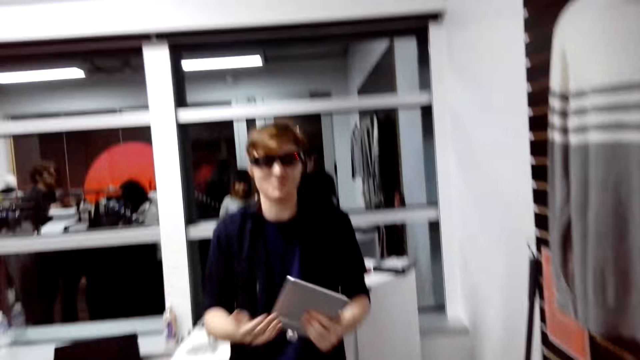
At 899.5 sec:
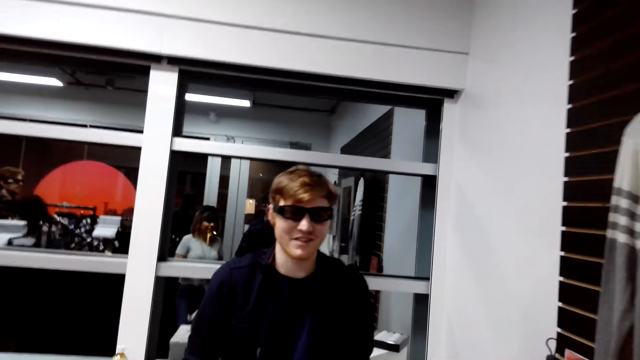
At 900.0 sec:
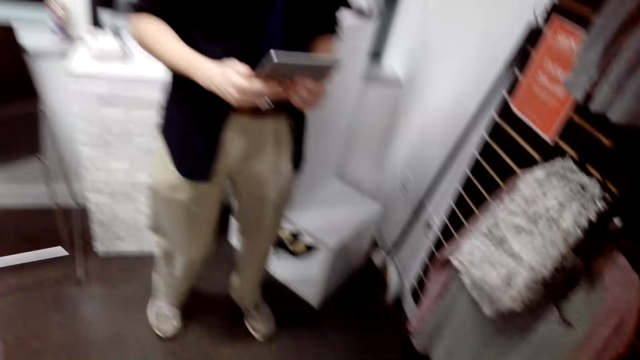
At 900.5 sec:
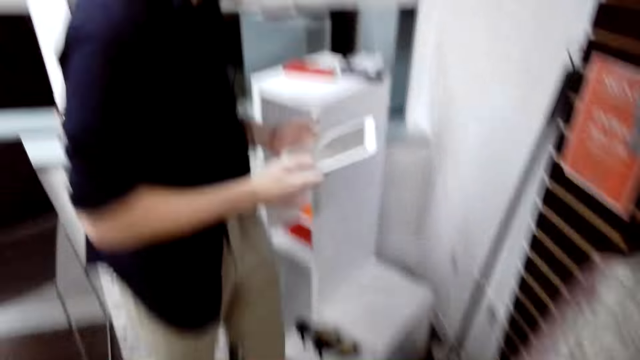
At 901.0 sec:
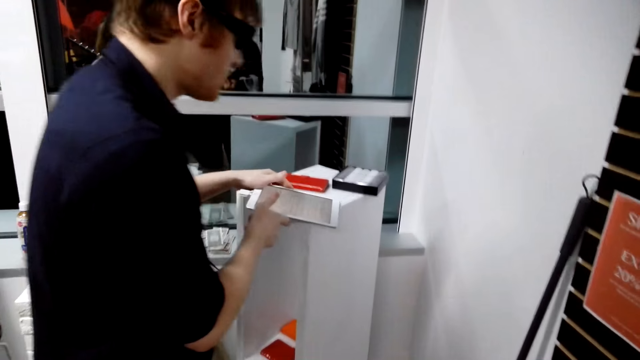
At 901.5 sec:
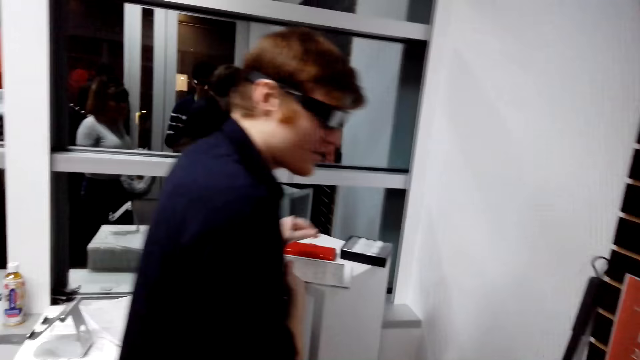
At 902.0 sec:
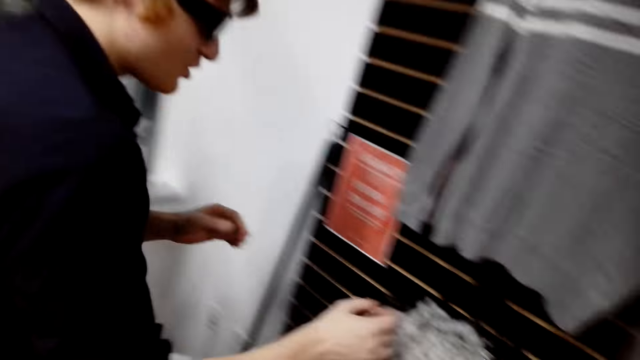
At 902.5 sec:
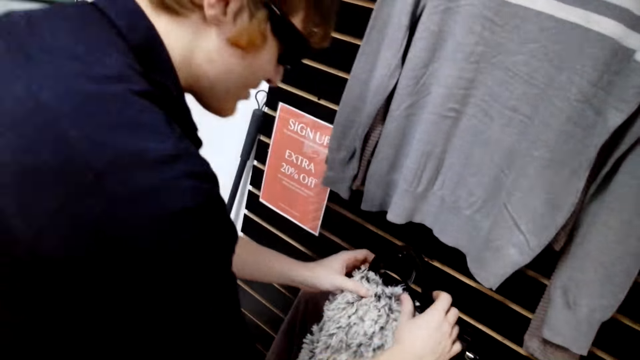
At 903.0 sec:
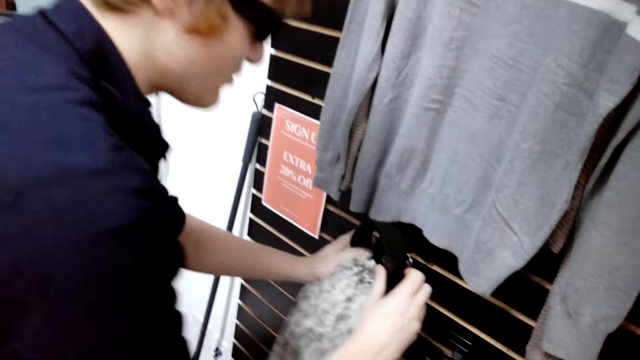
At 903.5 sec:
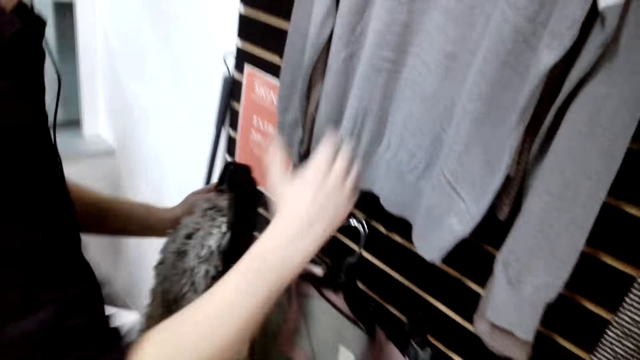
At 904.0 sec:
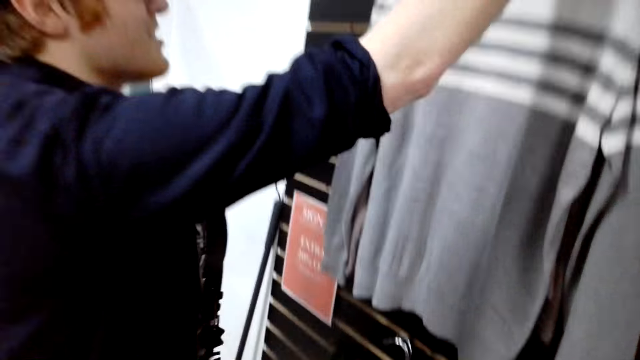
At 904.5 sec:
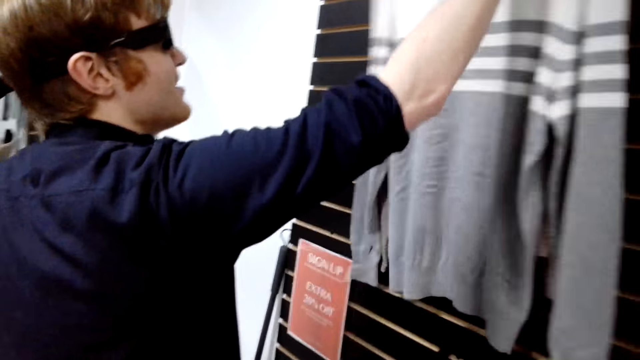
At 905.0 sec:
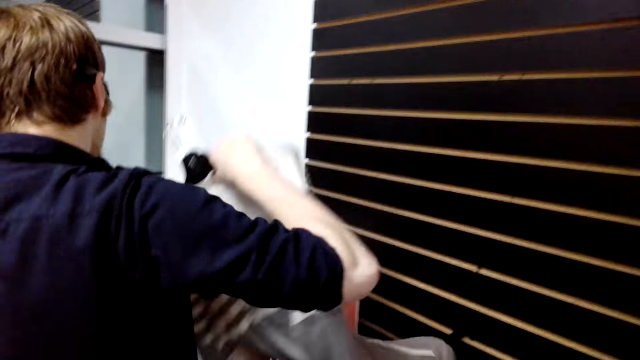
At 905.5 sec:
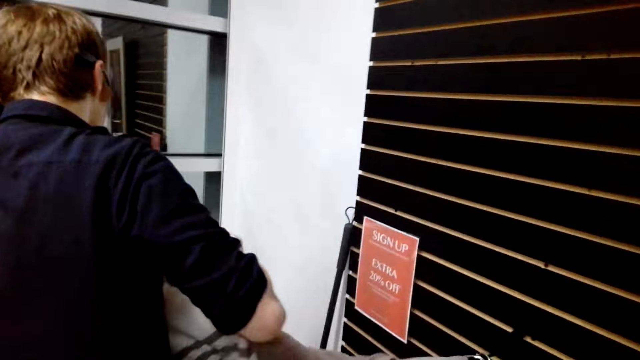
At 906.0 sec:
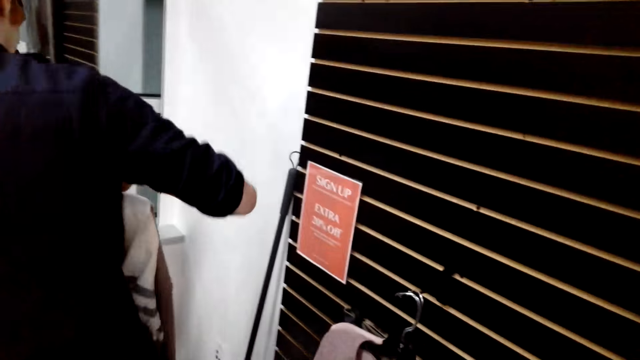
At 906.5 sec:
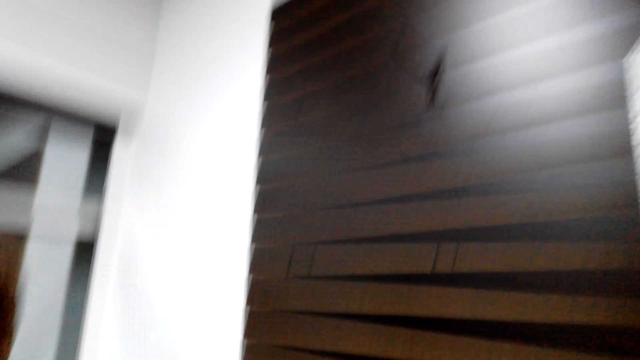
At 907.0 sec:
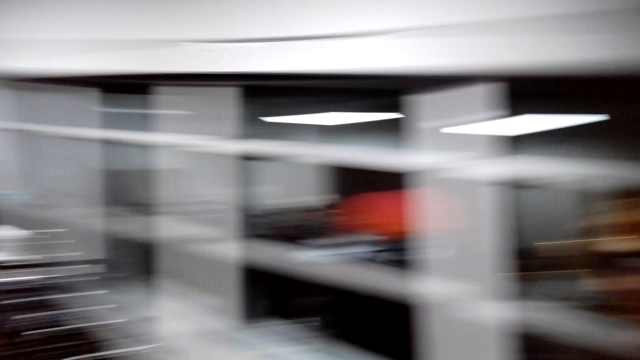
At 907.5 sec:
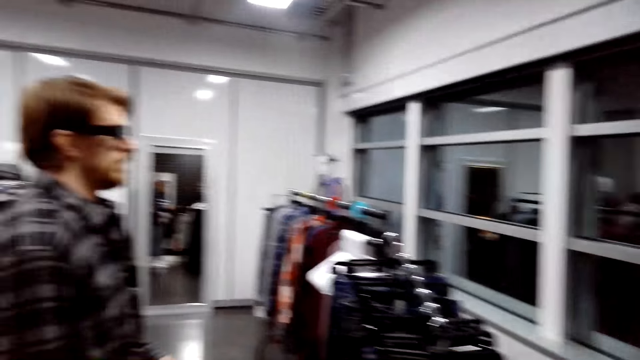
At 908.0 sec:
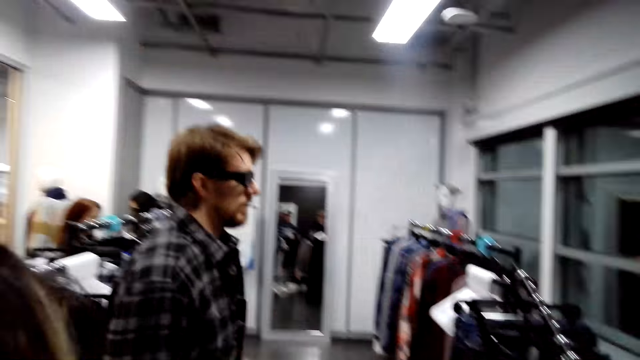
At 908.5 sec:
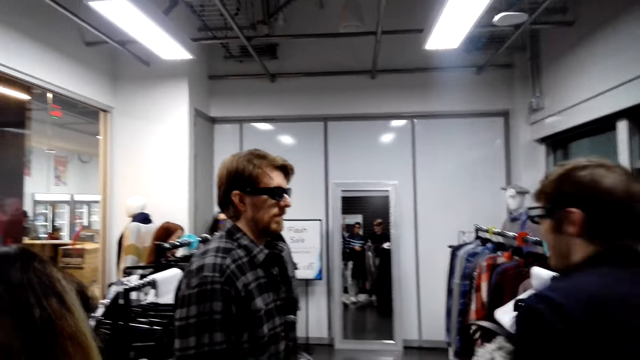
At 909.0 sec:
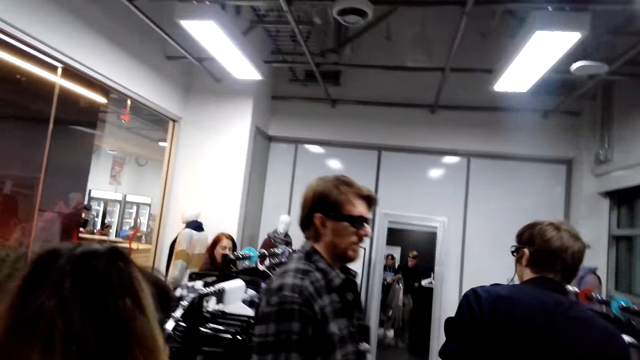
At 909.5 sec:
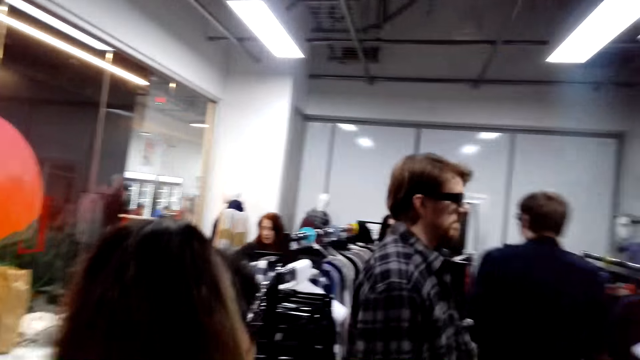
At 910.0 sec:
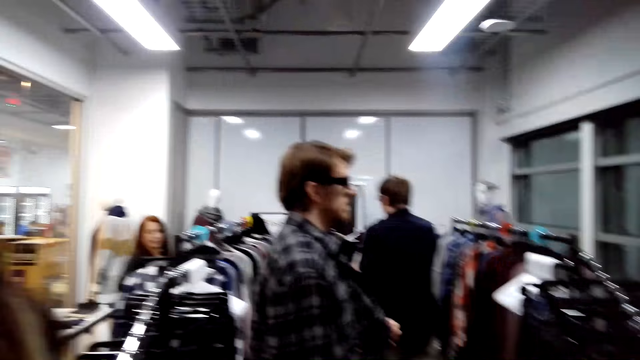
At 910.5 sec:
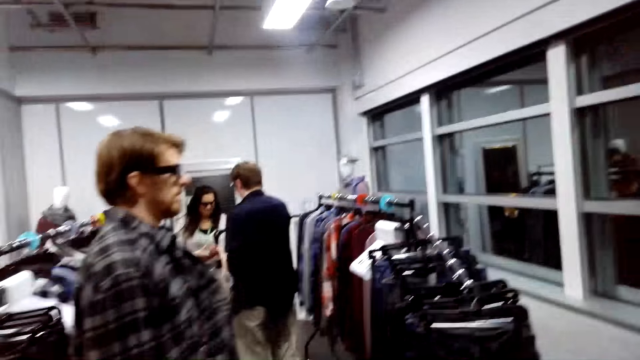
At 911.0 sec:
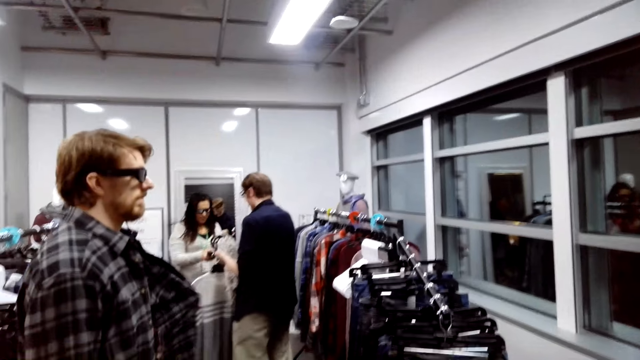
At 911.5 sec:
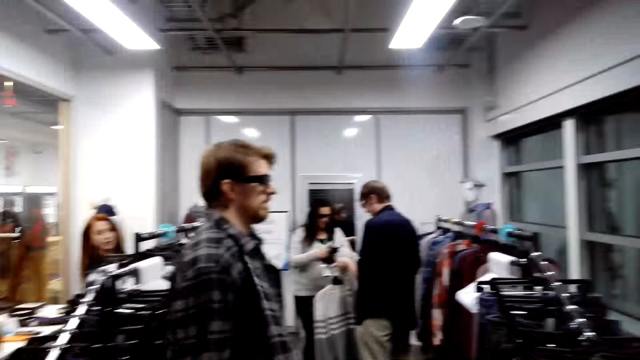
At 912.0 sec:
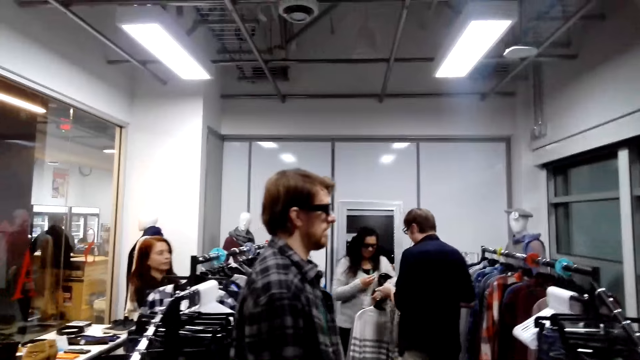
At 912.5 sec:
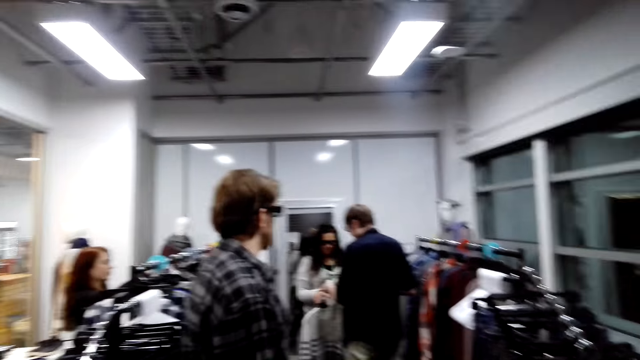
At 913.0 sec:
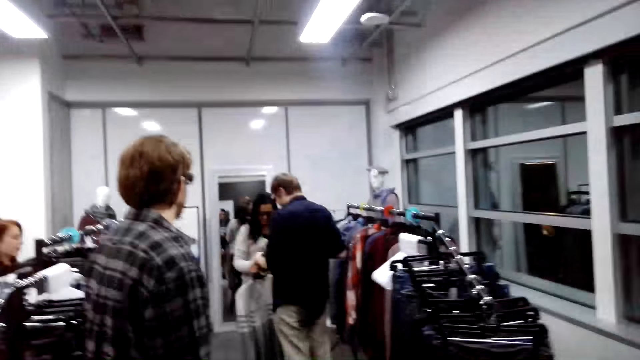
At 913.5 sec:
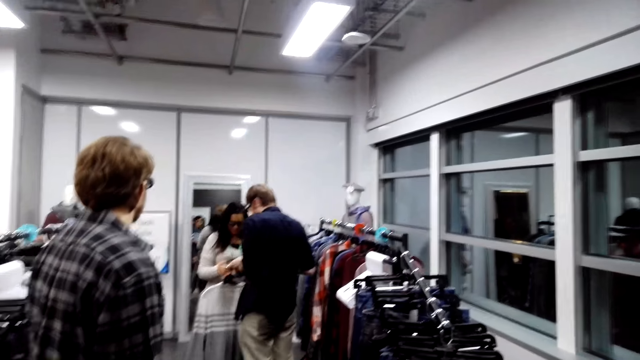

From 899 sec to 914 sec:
A man talks to the camera wearer. The camera wearer walks forward. The man puts an iPad on the stand. Another man picks a scarf from the display. The other man picks a sweater. The camera wearer turns around. They look around. The first man walks around. The first man gives a lady the sweater.

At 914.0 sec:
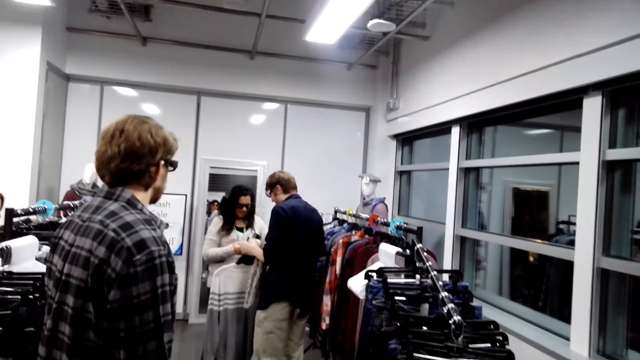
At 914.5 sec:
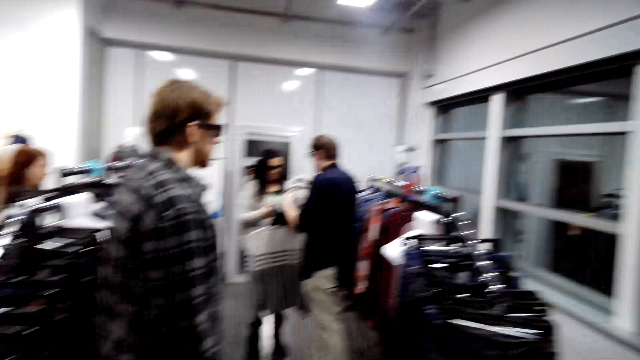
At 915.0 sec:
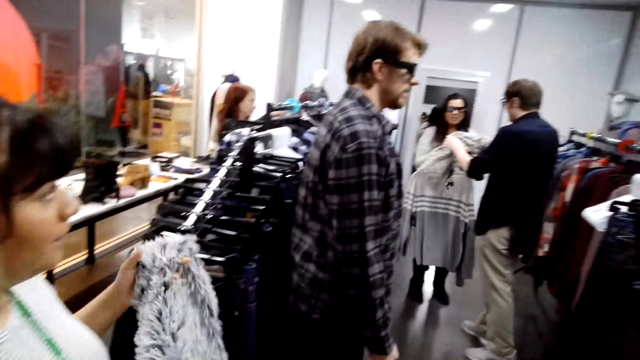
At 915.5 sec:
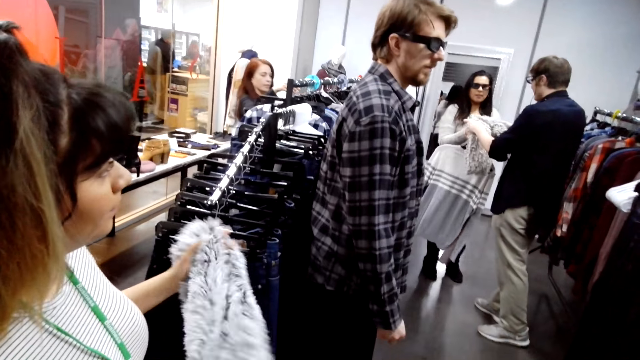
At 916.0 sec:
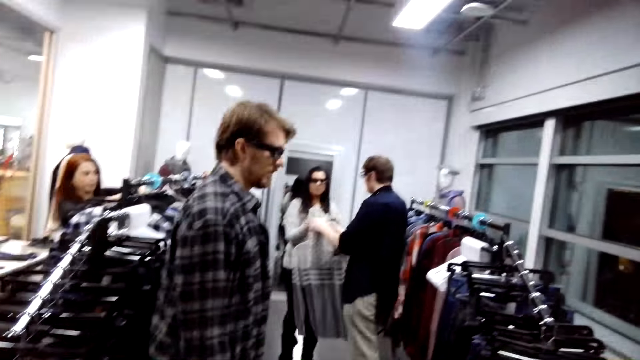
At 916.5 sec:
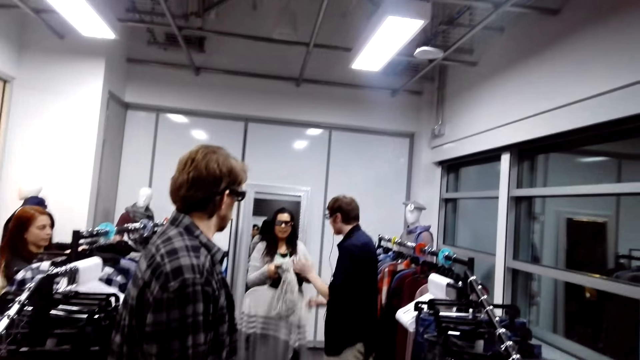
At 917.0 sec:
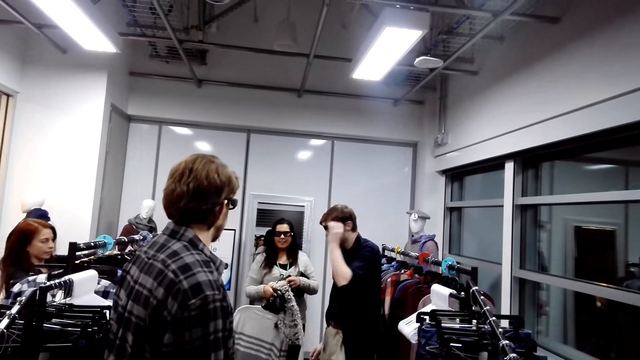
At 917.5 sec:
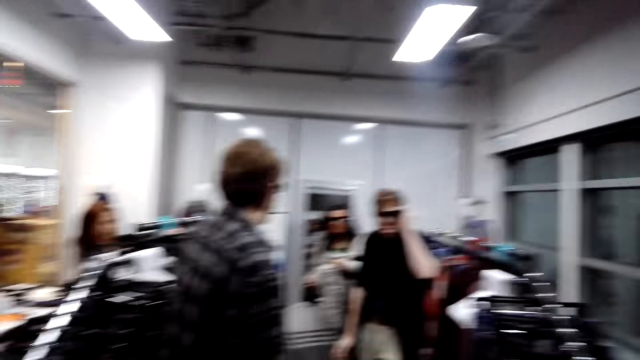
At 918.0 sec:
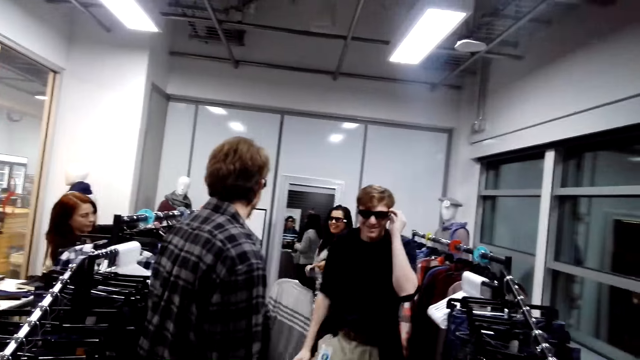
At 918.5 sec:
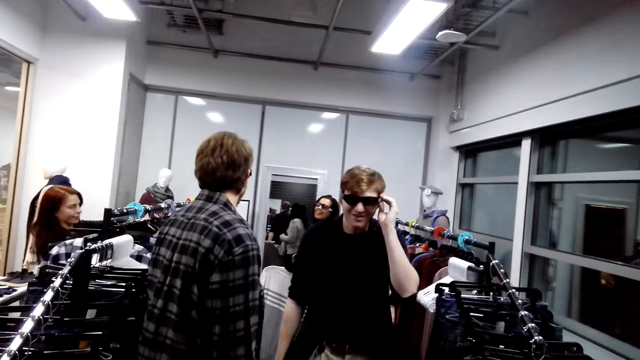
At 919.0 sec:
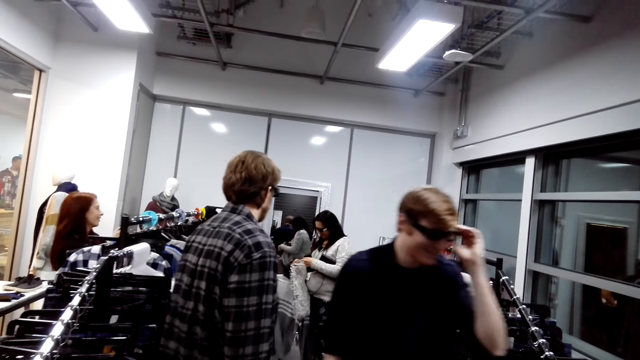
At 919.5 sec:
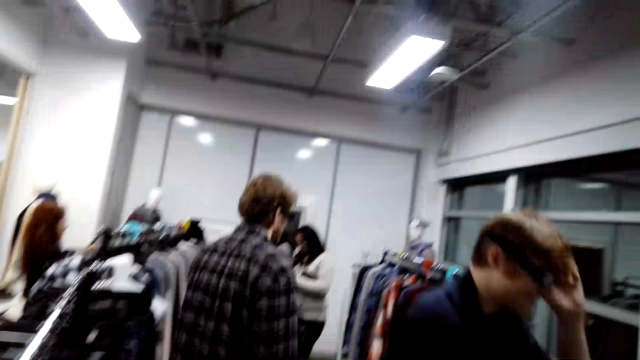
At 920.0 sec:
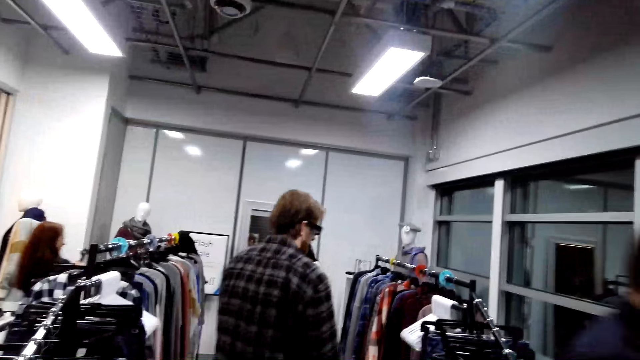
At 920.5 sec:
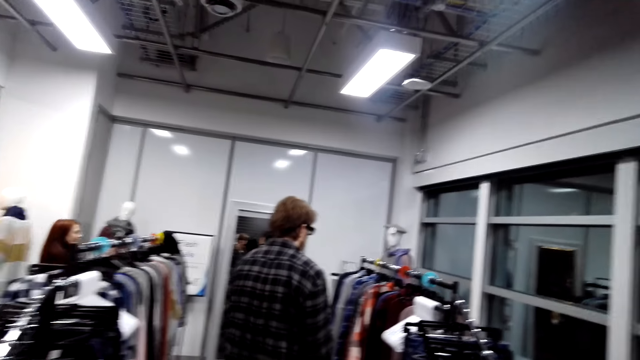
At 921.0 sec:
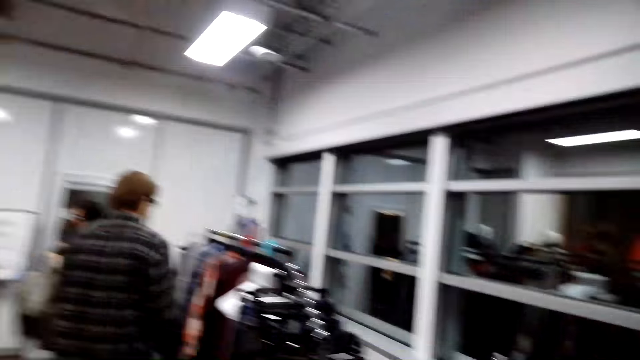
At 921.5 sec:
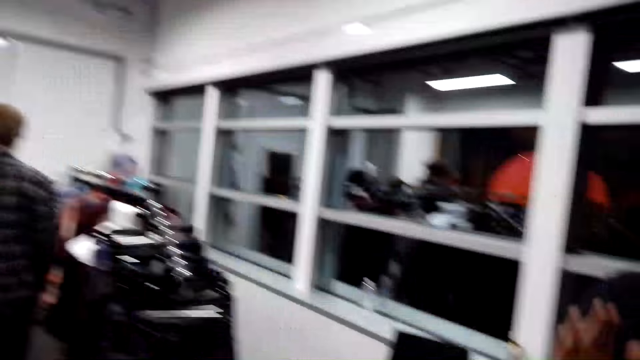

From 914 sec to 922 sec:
The man gives the lady the scarf. A woman holds cloth. The camera wearer looks around. The man walks around.
